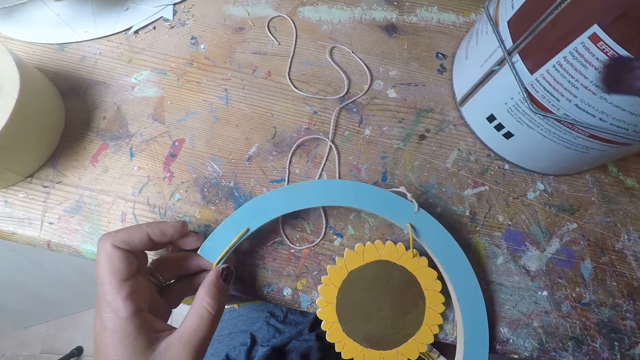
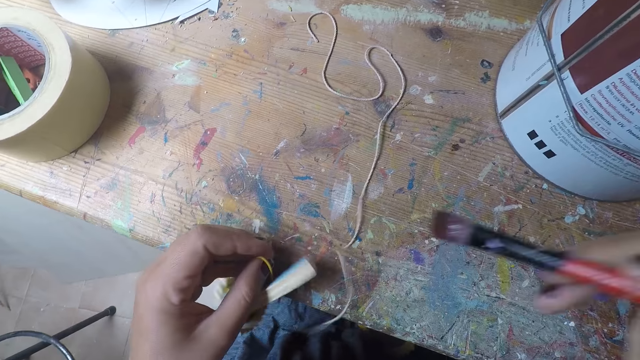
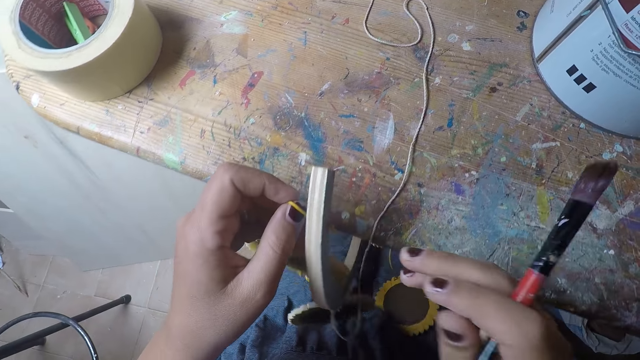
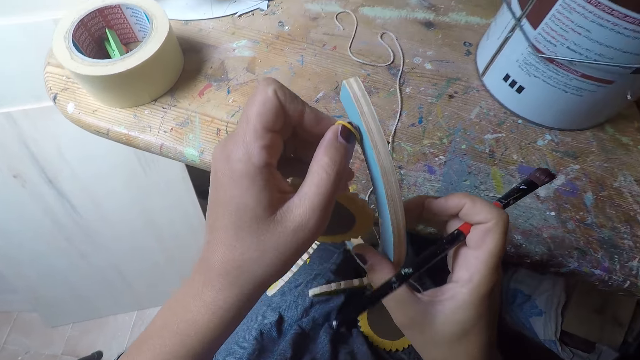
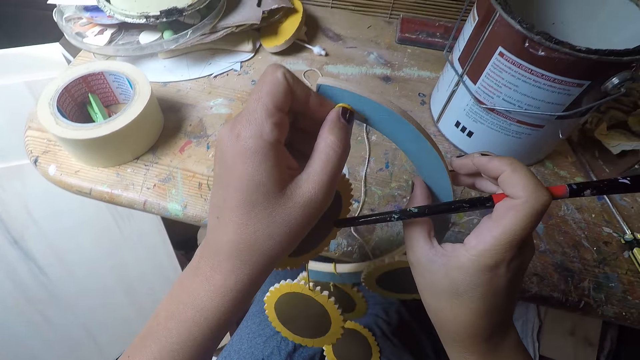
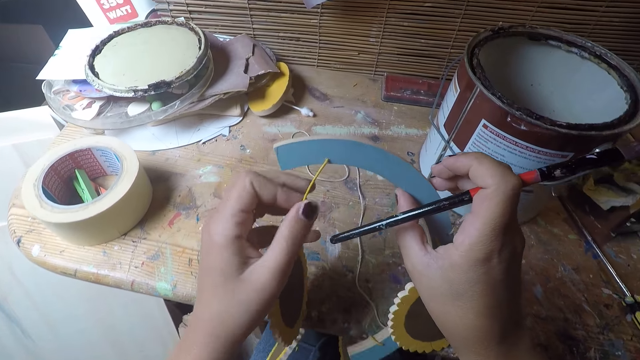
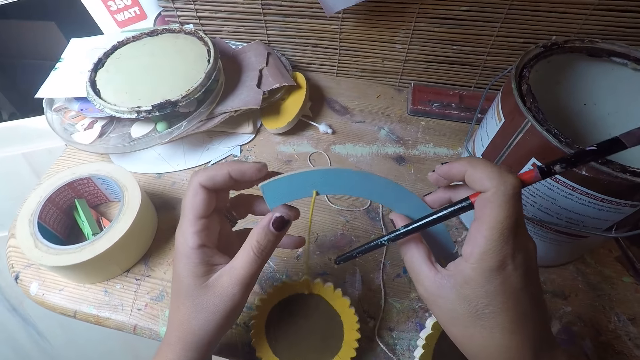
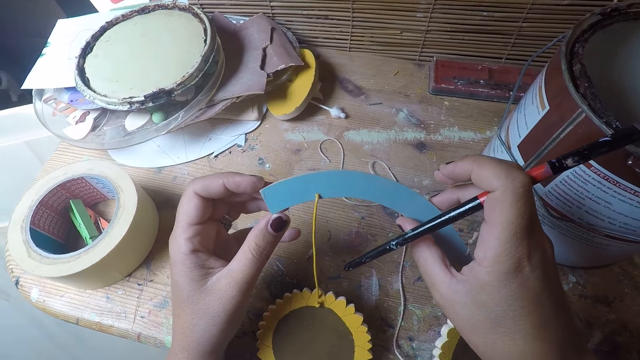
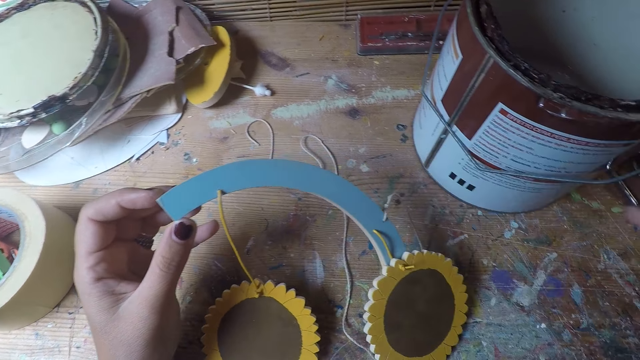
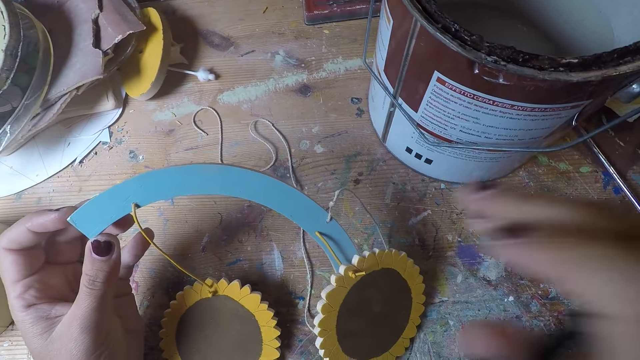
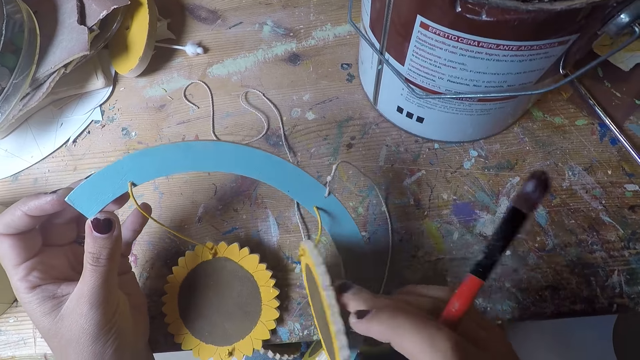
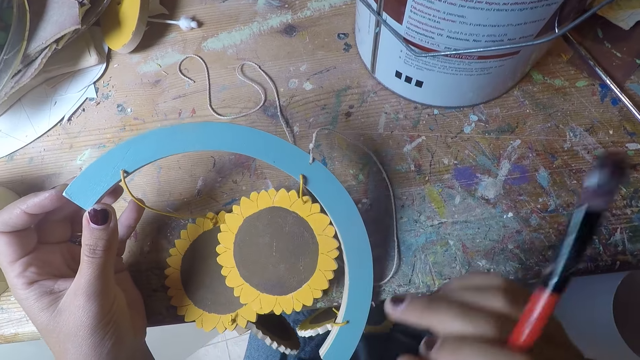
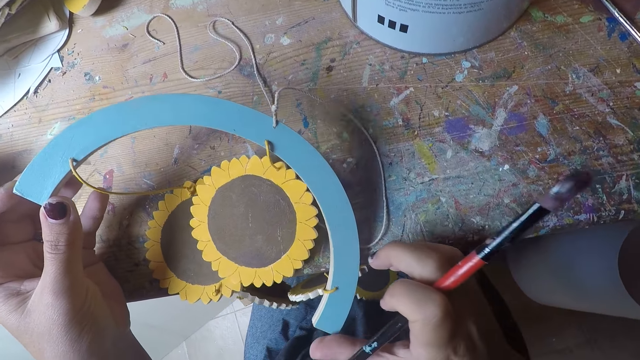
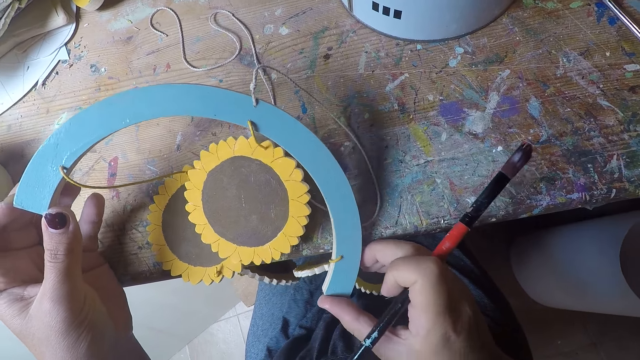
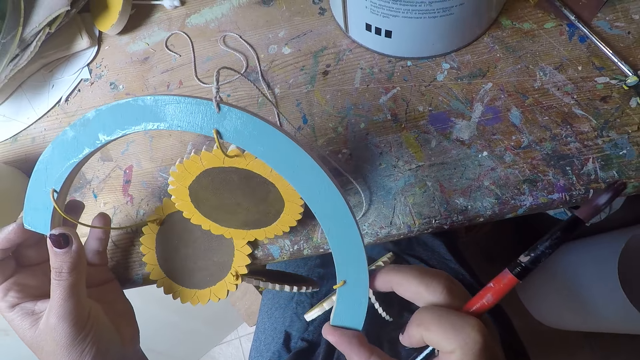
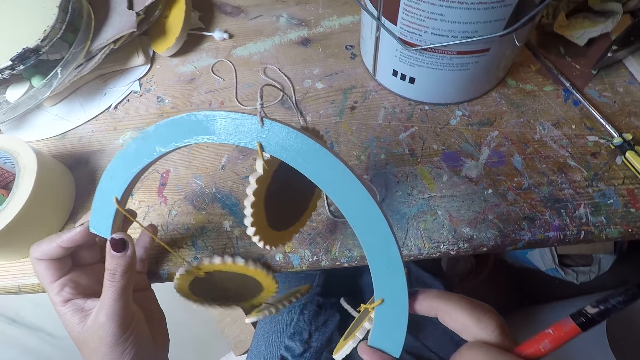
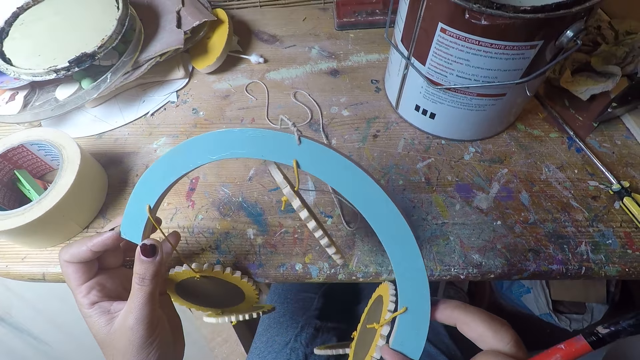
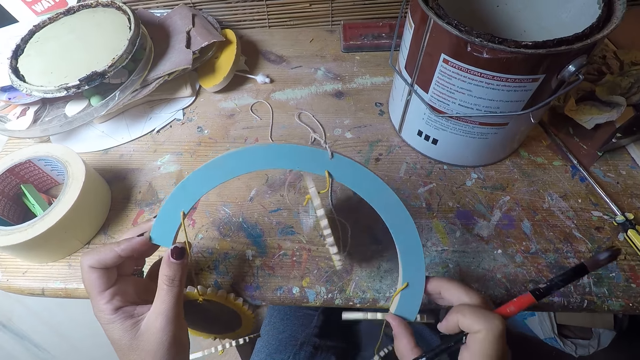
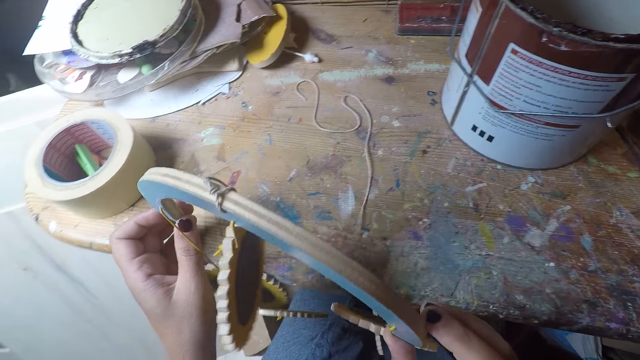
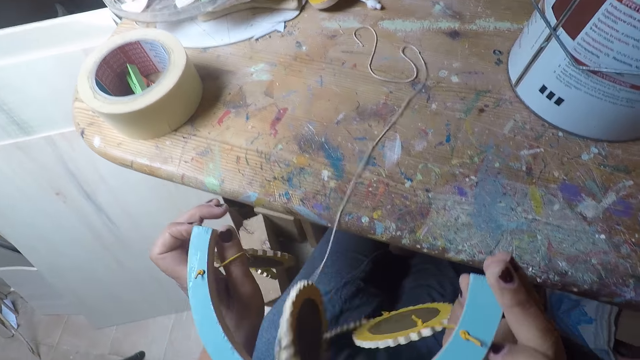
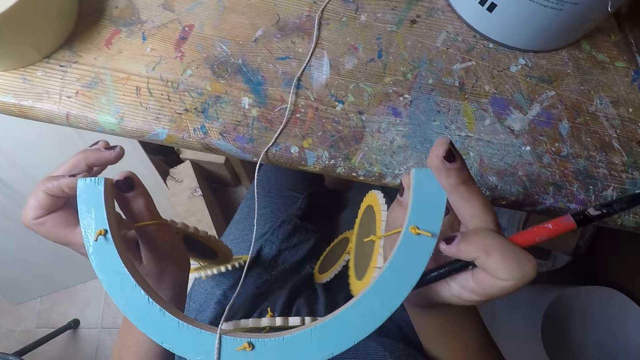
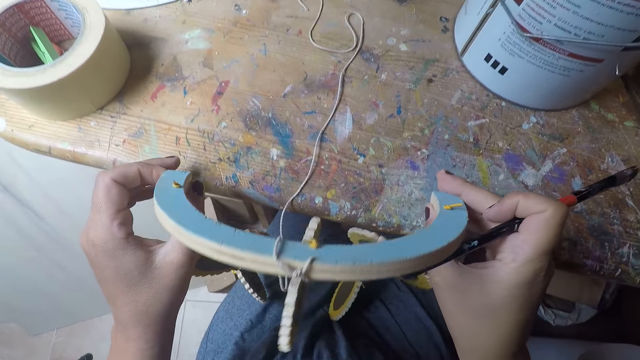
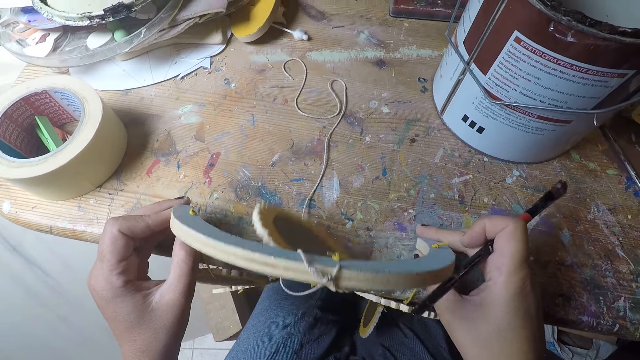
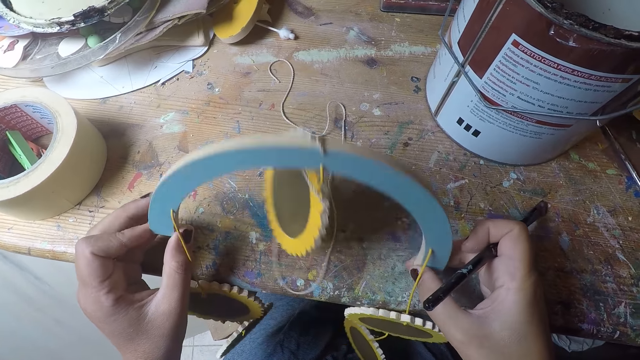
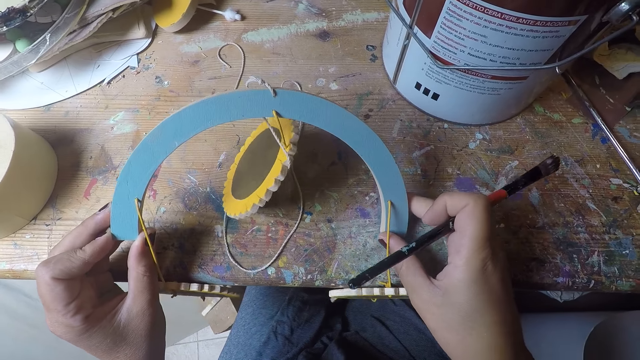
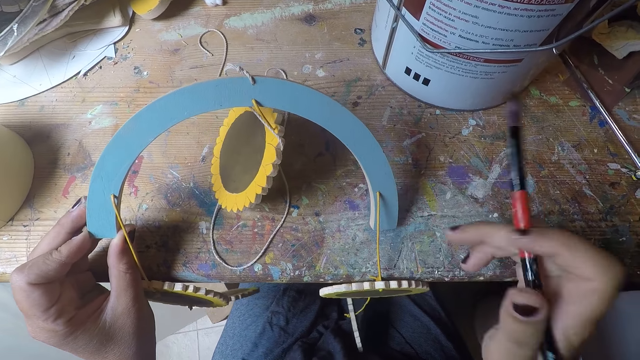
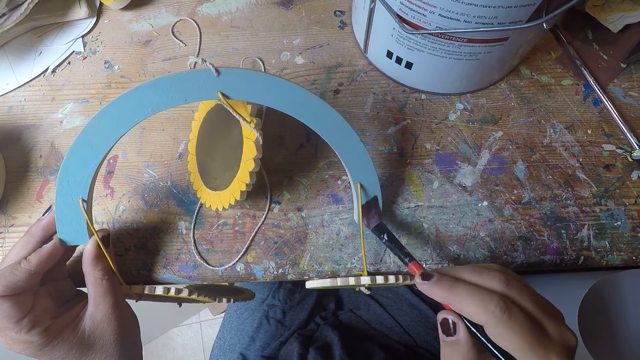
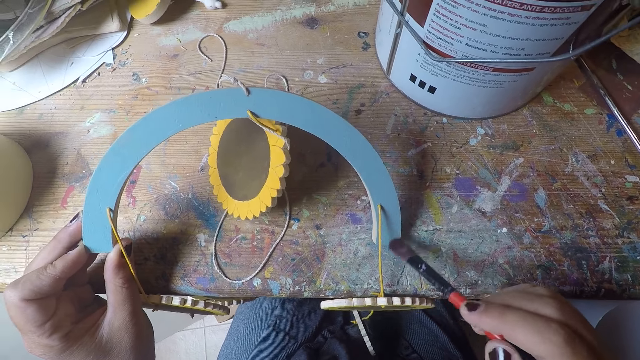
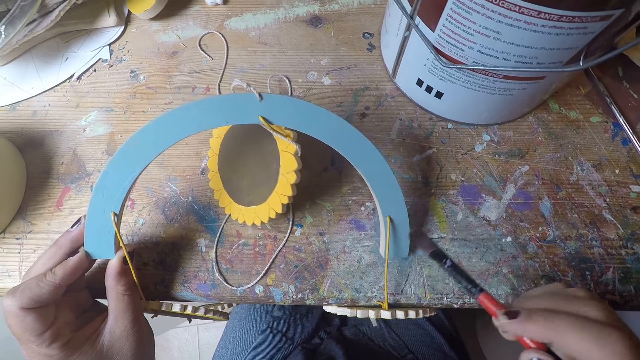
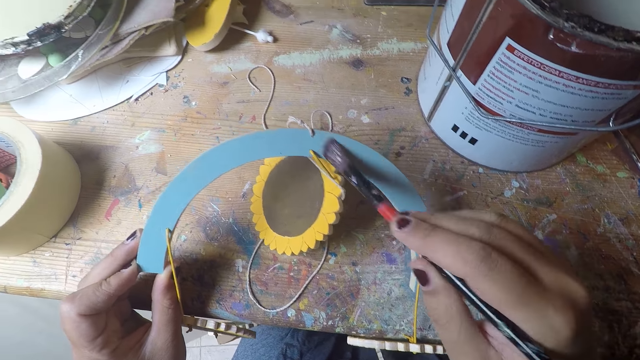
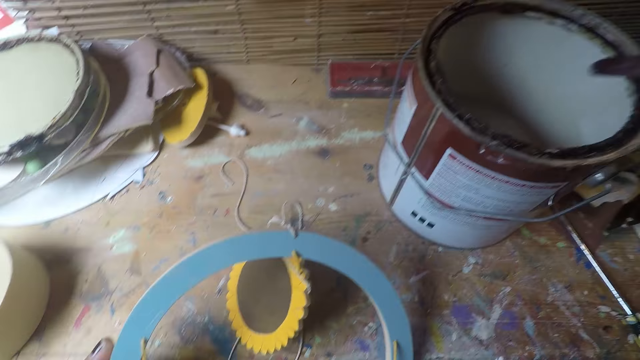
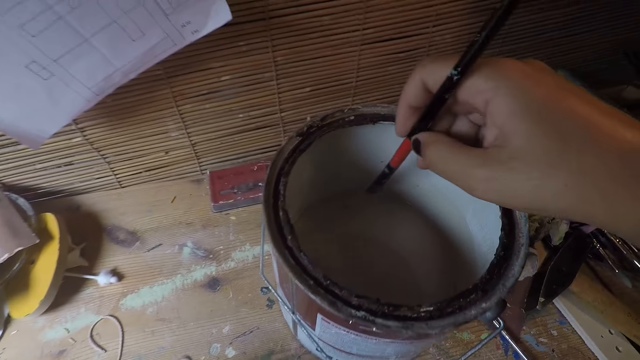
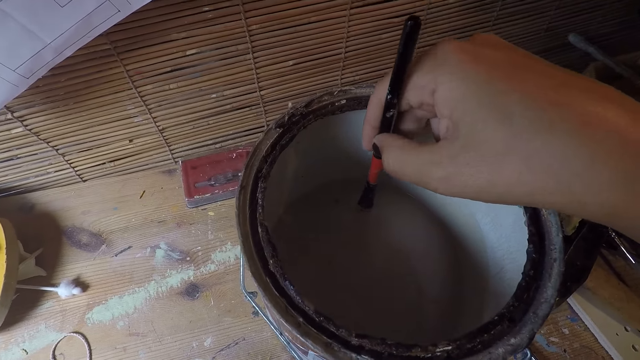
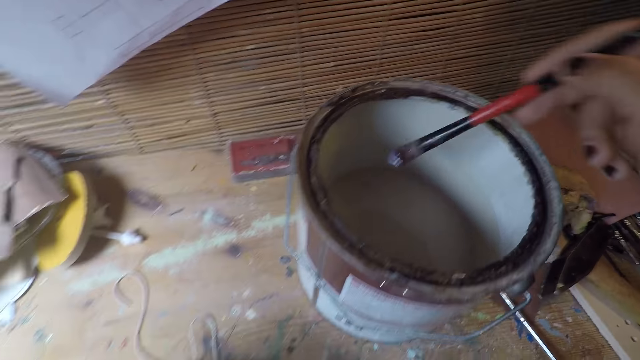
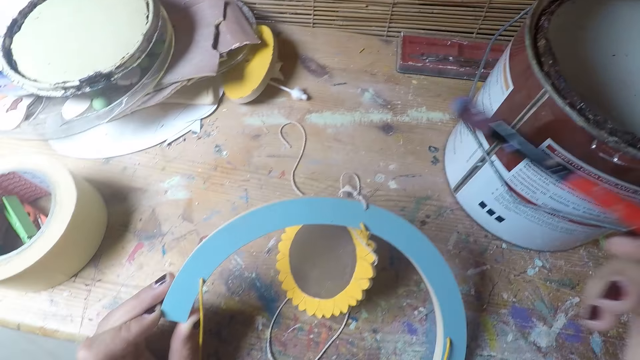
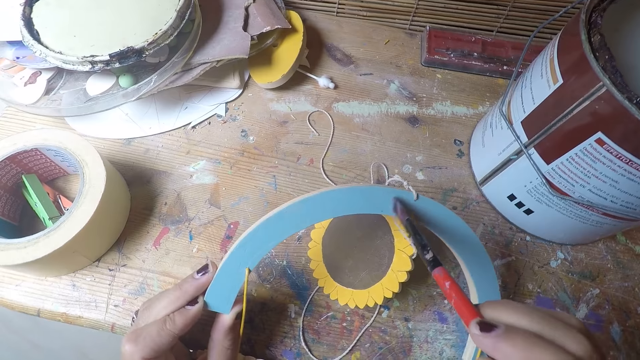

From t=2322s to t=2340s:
The camera wearer holds something. He adjusts the craft with his hands. He looks at something. He paints the craft with the brush. He dips the brush in his right hand into the paint. He removes the brush from the paint.

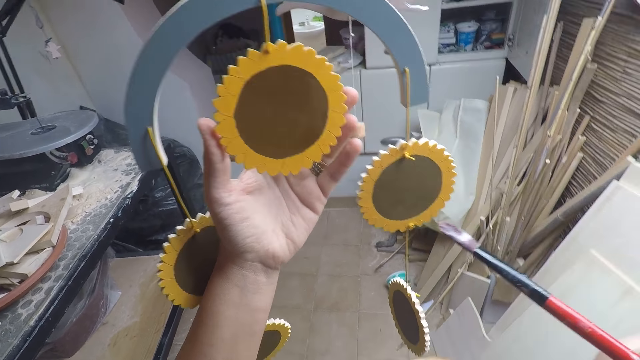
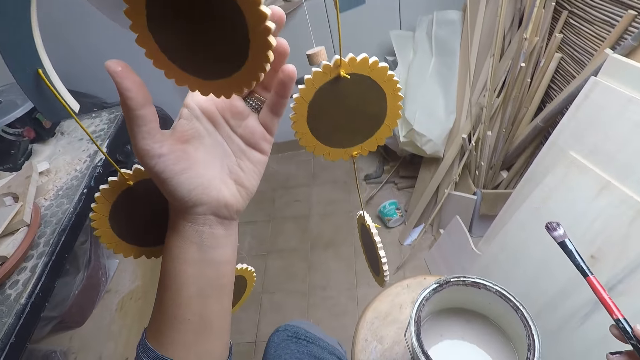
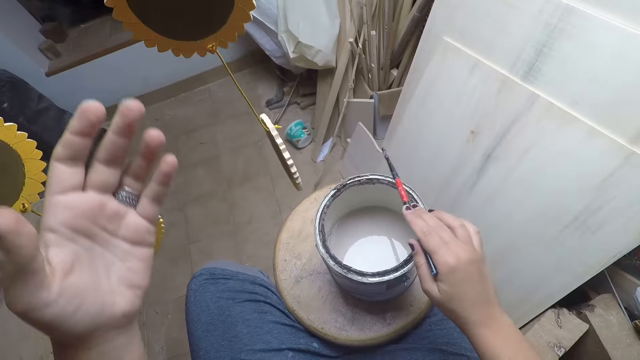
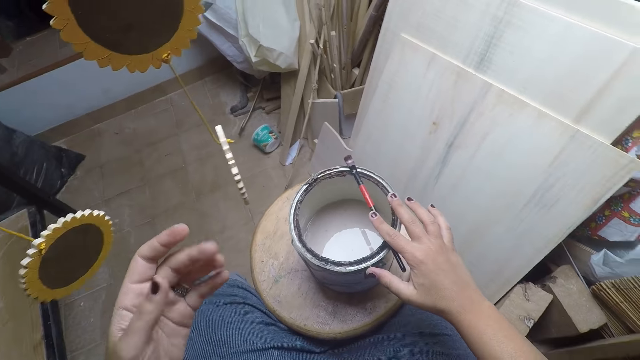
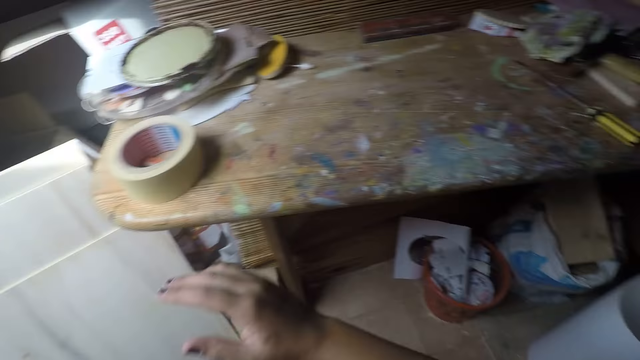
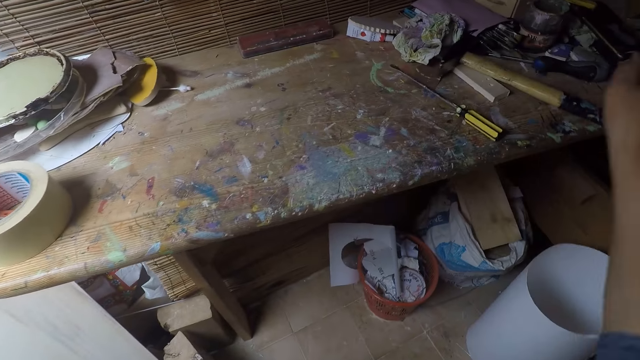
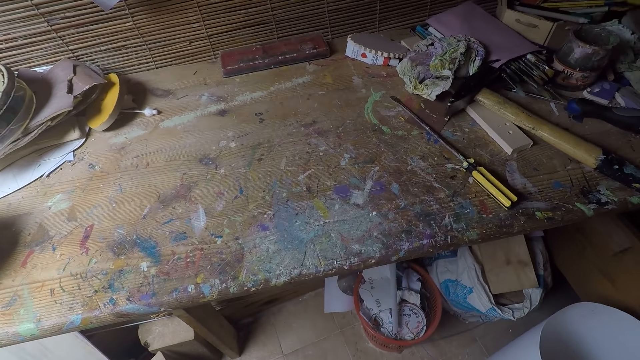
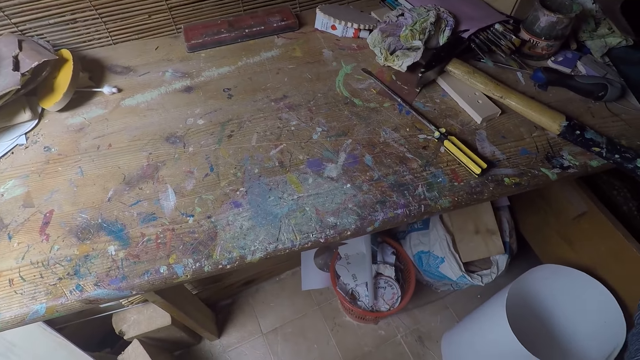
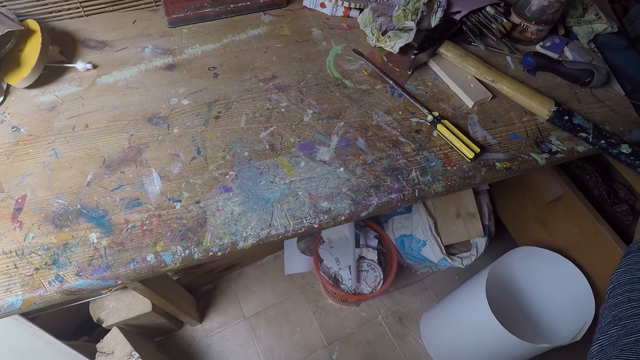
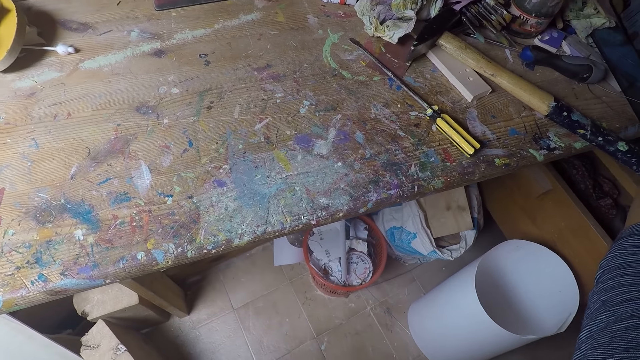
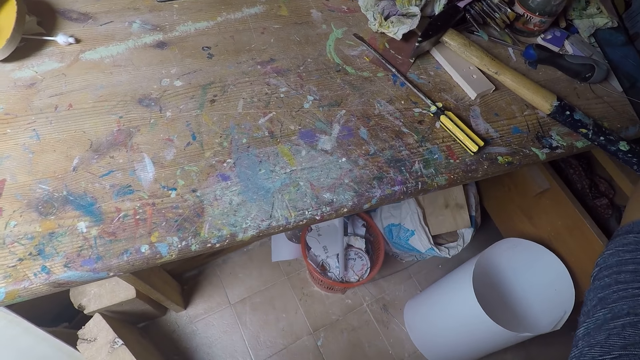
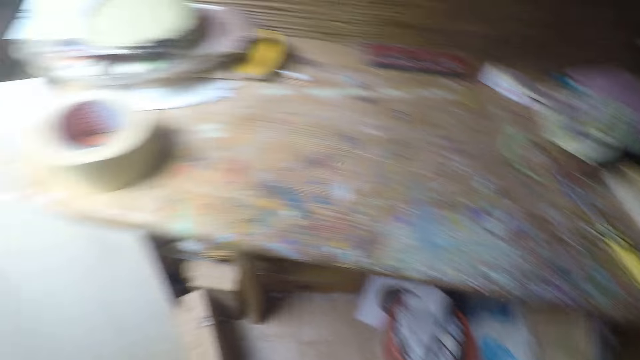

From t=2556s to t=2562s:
The camera wearer drops the brush on the paint container. They take something.
